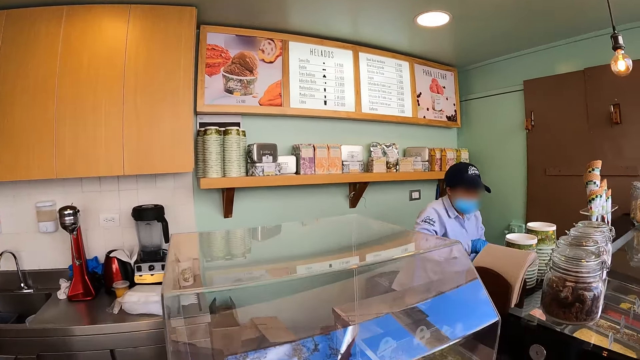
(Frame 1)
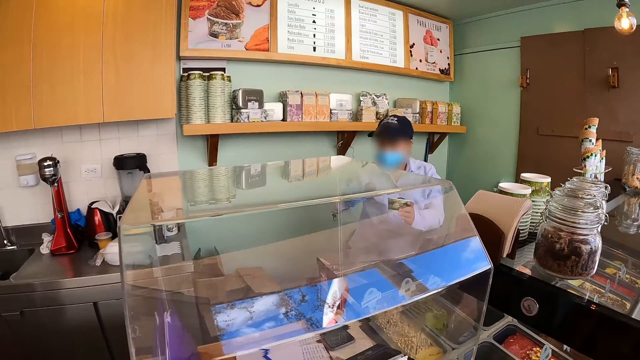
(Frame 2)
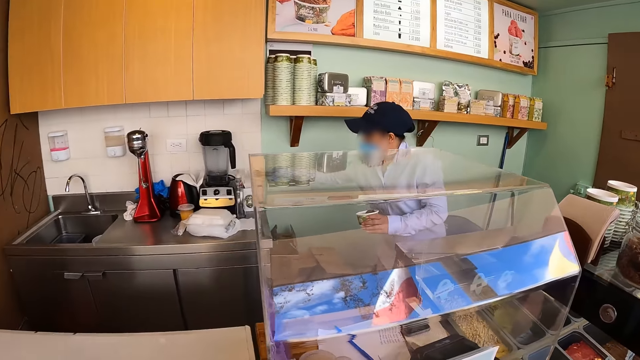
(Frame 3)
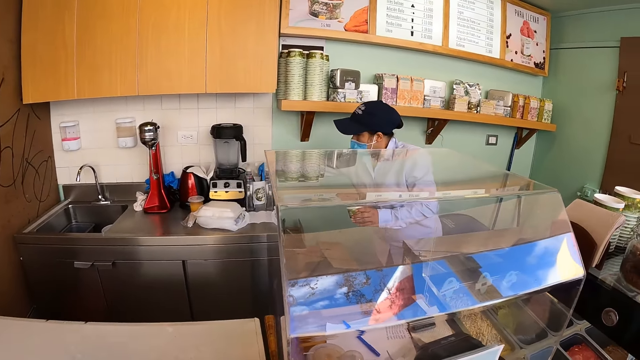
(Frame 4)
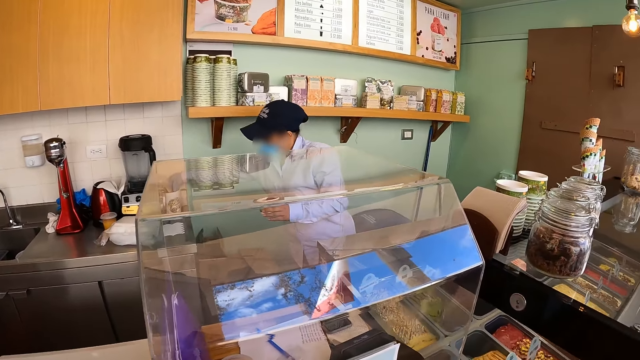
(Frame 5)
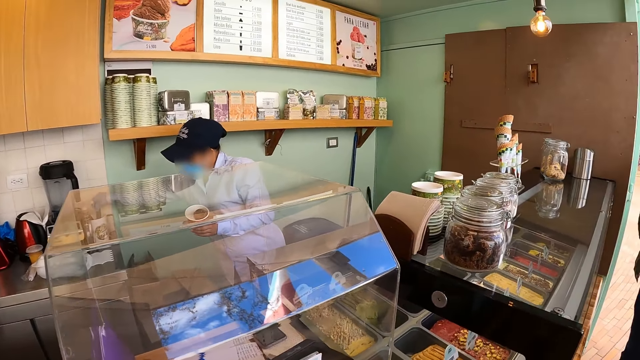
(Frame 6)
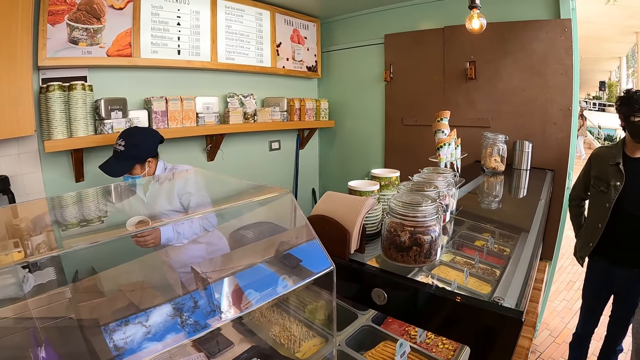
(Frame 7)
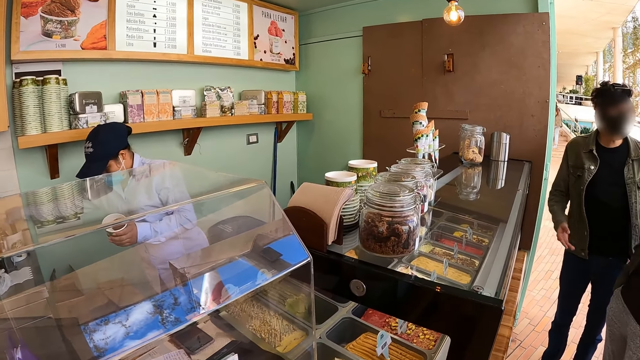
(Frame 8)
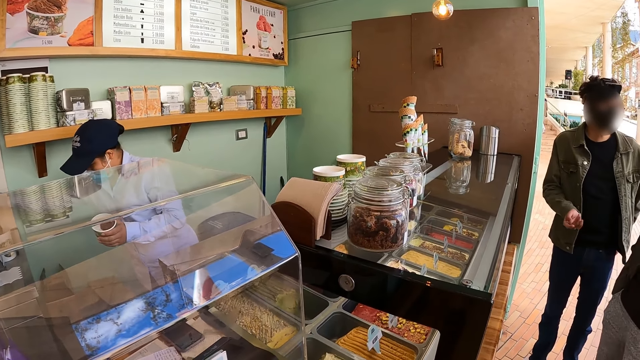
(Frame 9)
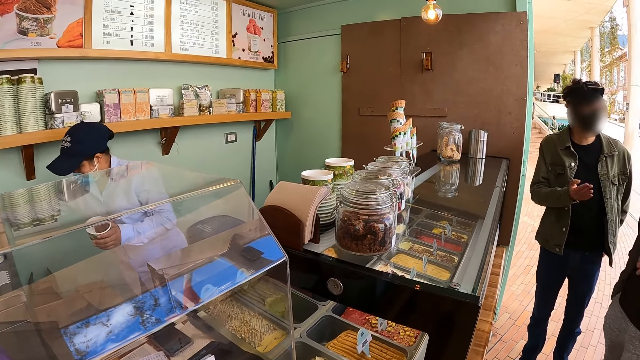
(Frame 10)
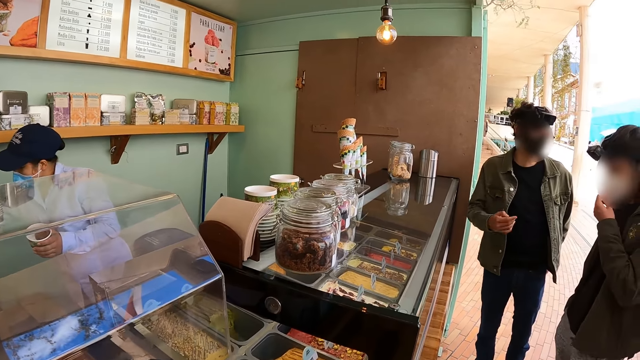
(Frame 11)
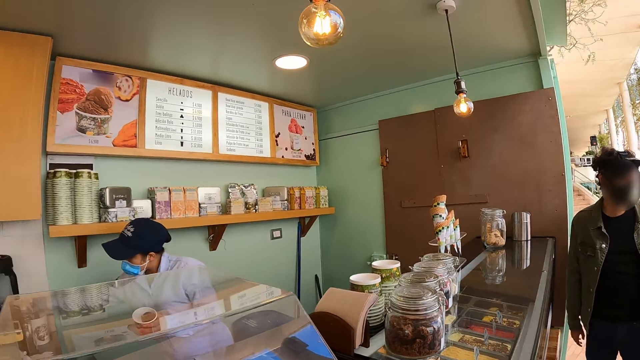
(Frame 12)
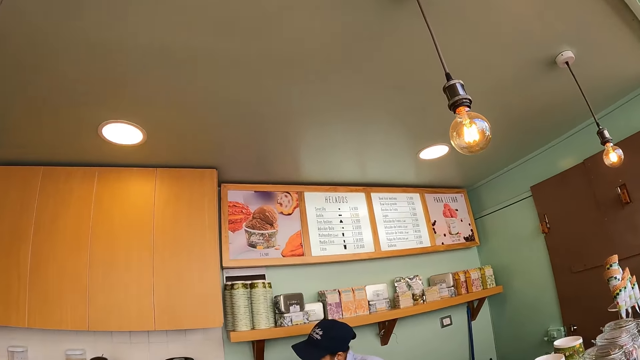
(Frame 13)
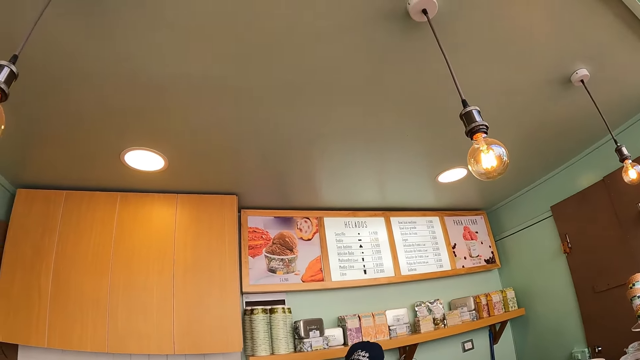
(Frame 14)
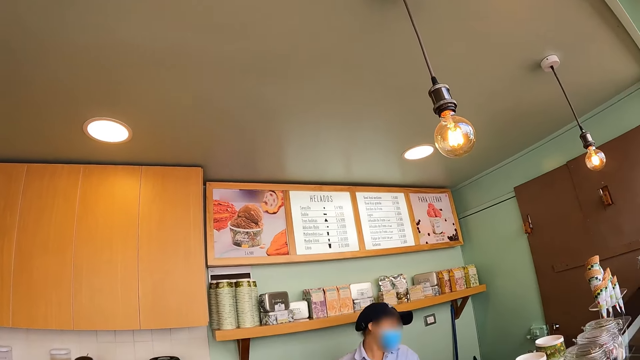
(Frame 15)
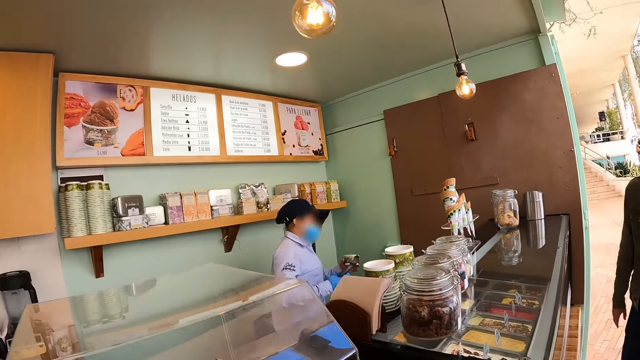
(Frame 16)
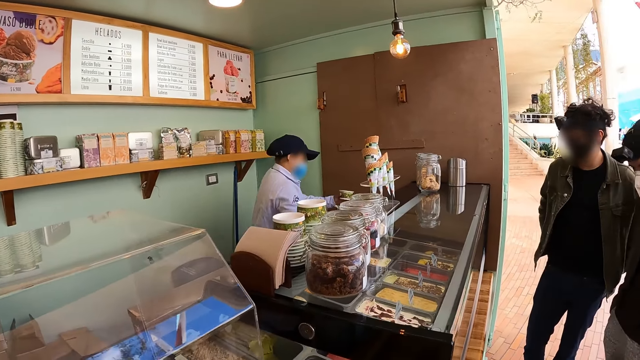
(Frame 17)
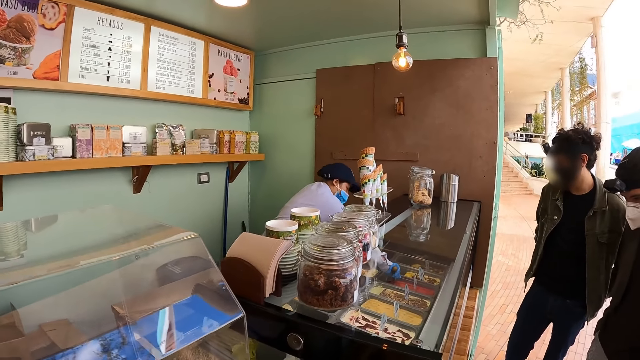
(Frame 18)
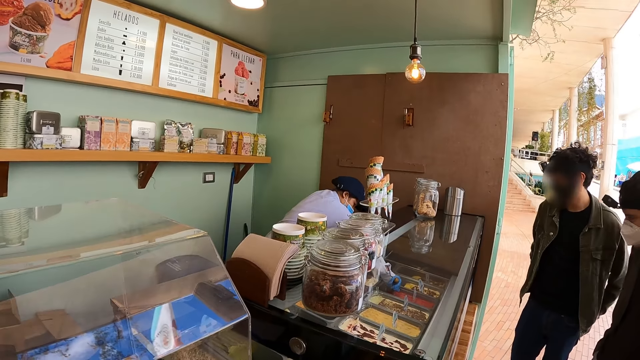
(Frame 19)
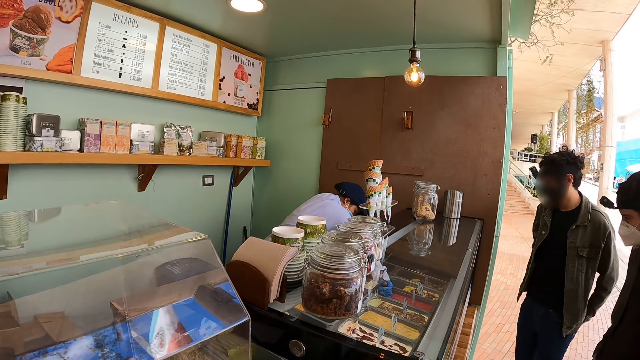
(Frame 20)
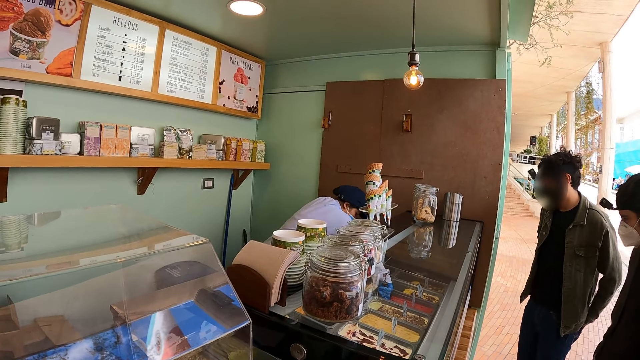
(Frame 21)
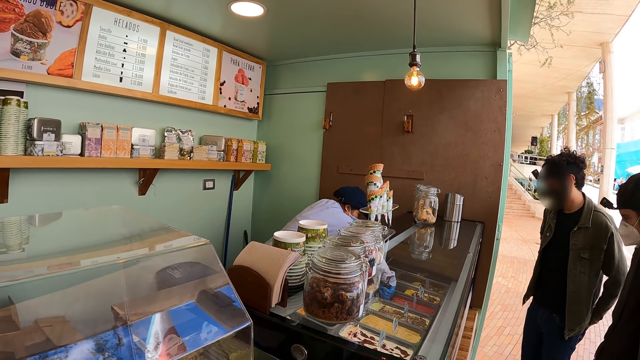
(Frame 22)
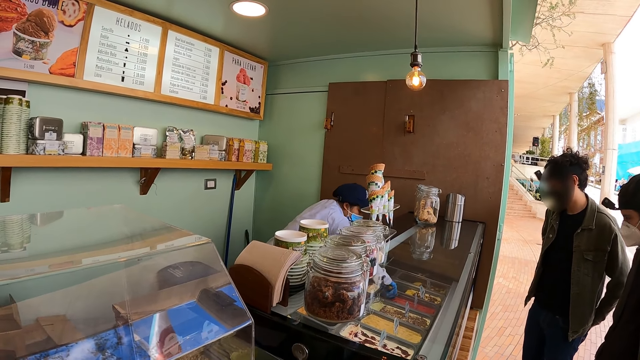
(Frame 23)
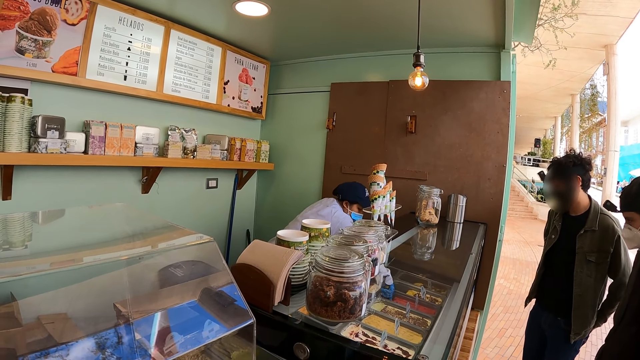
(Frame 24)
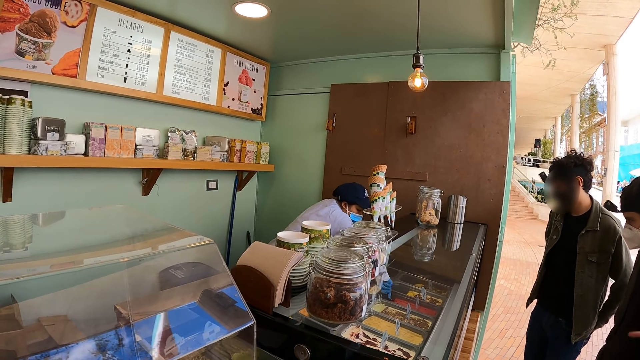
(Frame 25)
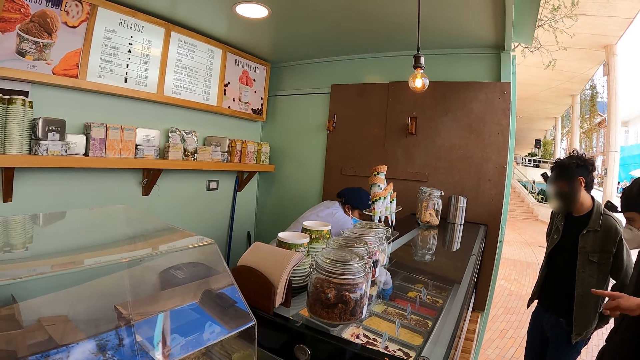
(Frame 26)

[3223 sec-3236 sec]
A woman walks towards the counter in the kitchen. The woman washes up a spoon in a jar. The woman moves her hand. The camera wearer looks around. The woman walks on the ice cream shop. The camera wearer stands at the snack shop. The woman serves ice cream in the bowl.

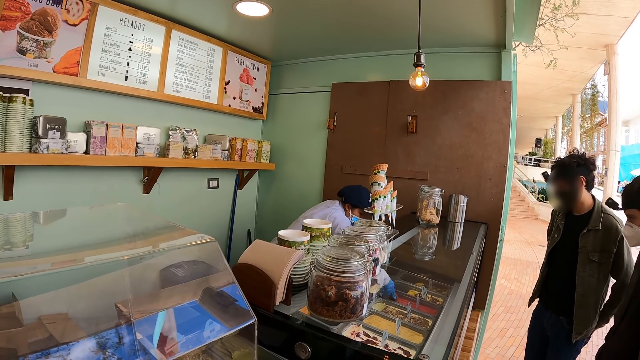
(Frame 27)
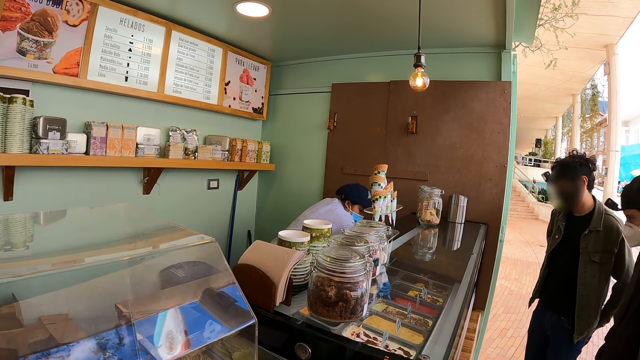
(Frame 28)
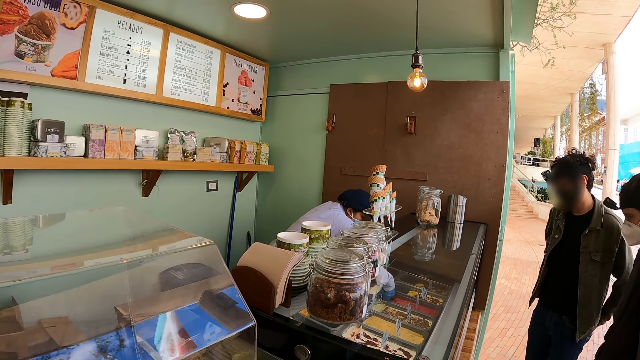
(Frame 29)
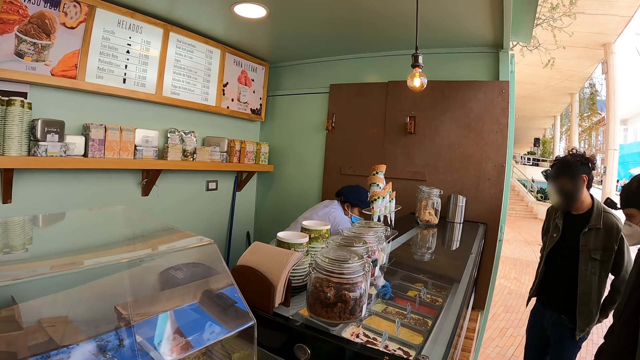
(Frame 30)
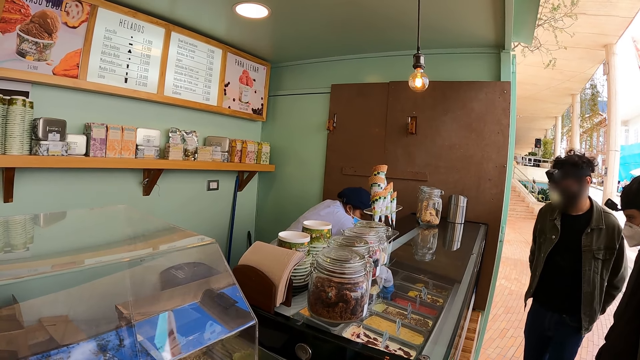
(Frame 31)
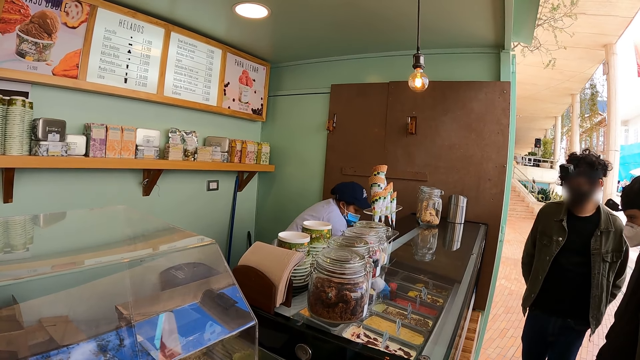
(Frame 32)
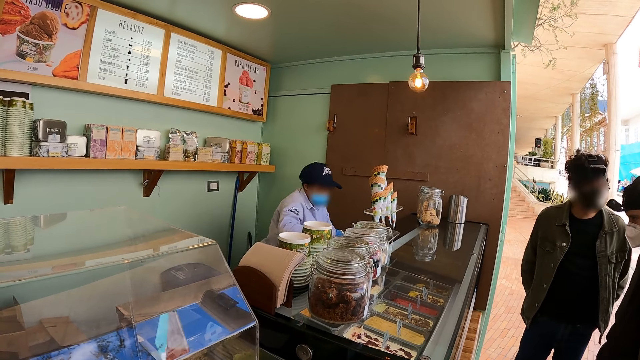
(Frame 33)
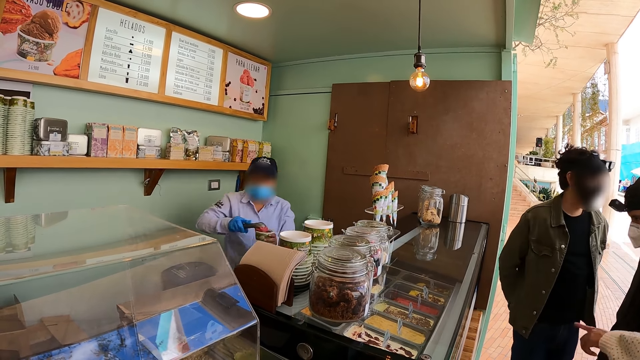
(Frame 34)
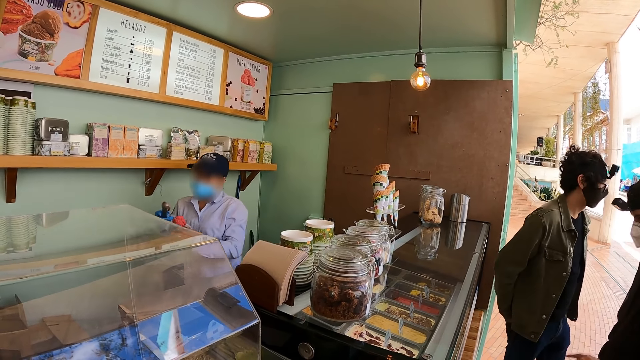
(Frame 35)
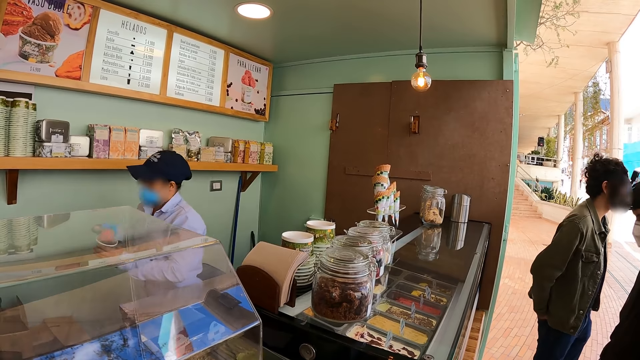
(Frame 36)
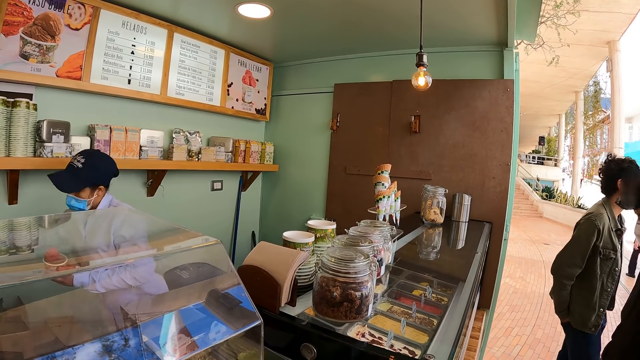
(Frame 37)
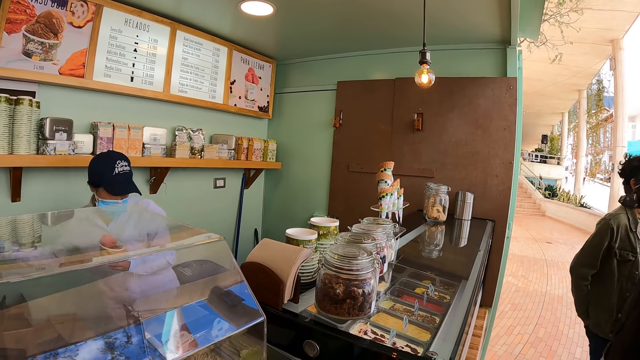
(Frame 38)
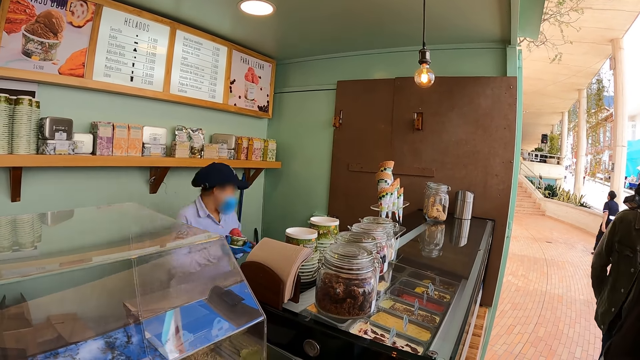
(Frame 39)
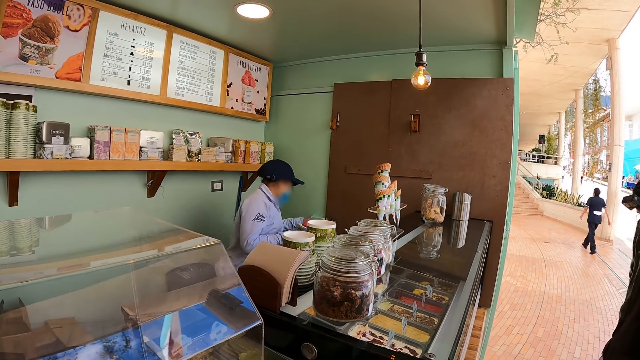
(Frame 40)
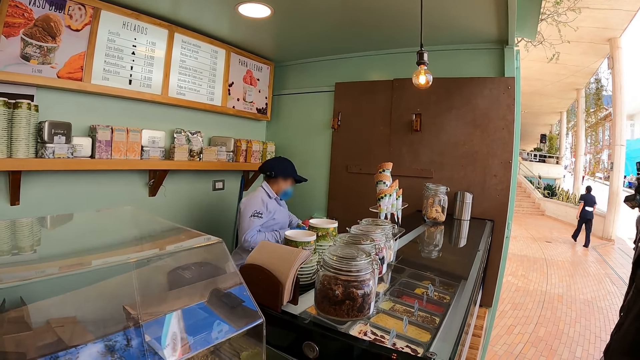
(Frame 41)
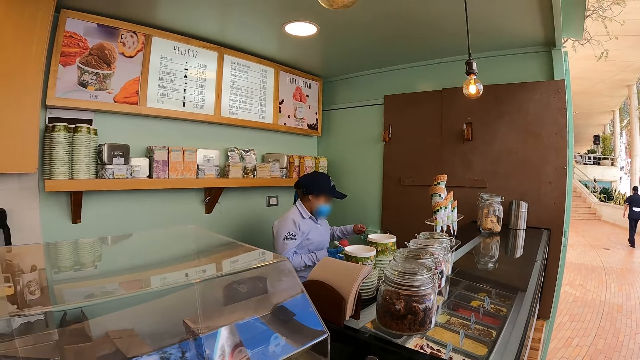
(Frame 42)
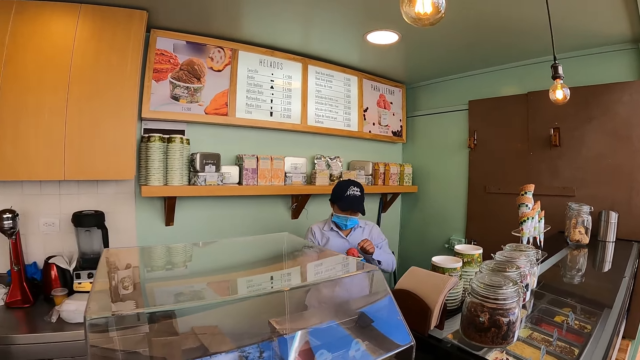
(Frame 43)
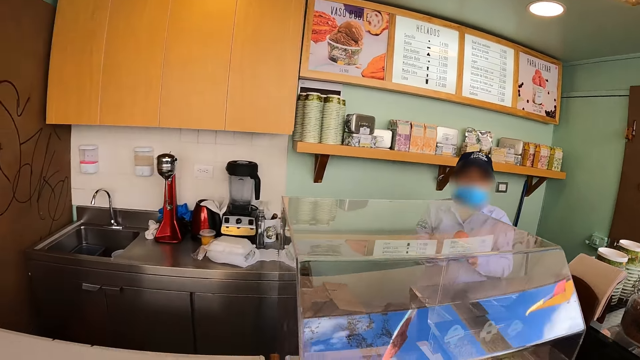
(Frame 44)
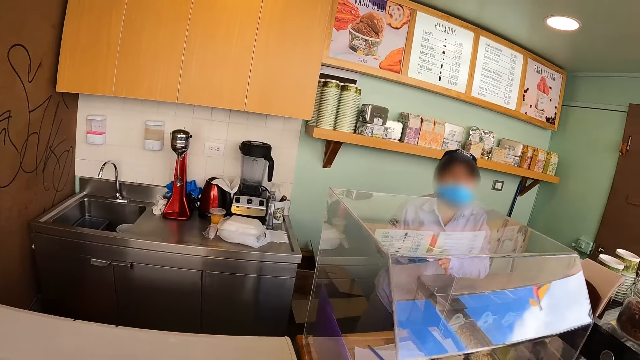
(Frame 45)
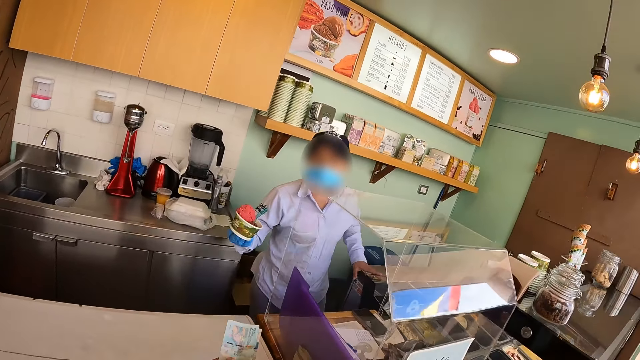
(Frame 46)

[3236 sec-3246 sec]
A woman turns around. The woman walks on the ice cream shop and returns a spoon. The woman walks on the ice cream shop. The woman picks up an ice cream spoon and puts the ice cream spoon in a bowl with ice cream. The camera wearer turns around. The woman walks on the ice cream shop.
